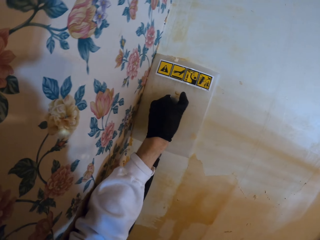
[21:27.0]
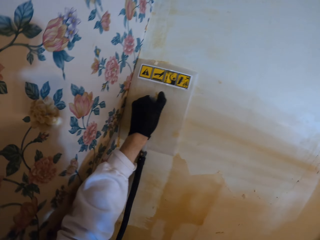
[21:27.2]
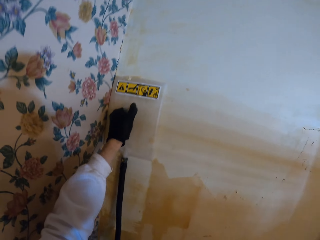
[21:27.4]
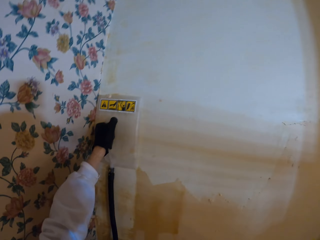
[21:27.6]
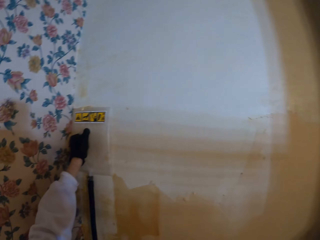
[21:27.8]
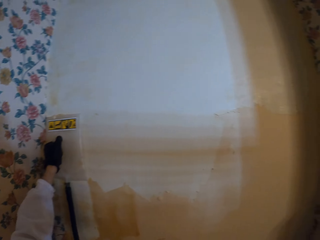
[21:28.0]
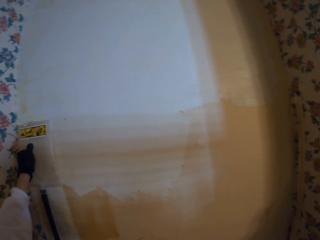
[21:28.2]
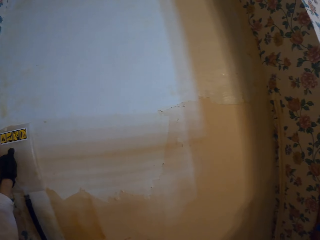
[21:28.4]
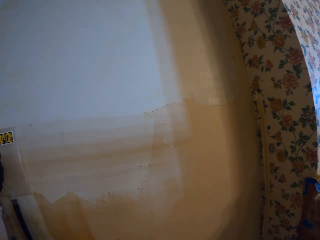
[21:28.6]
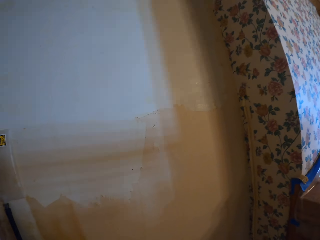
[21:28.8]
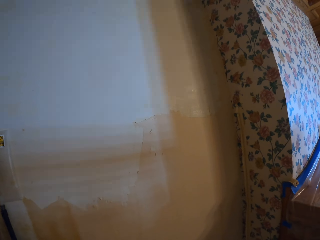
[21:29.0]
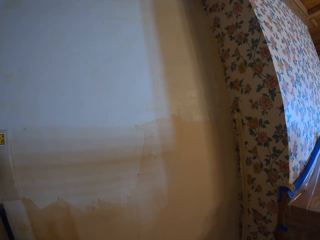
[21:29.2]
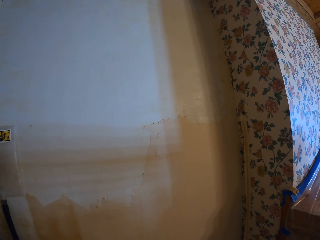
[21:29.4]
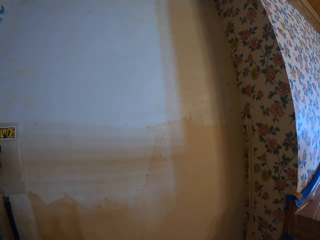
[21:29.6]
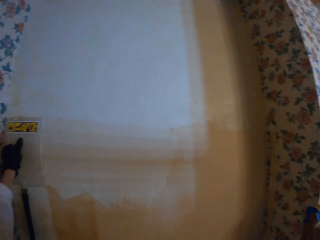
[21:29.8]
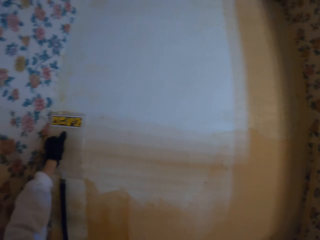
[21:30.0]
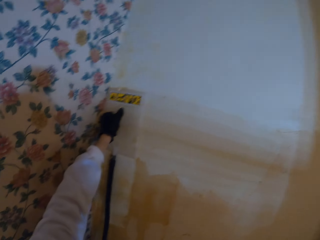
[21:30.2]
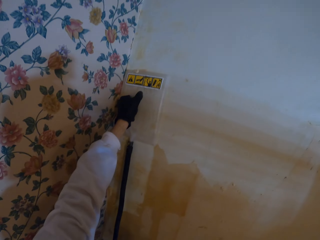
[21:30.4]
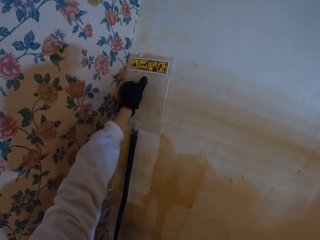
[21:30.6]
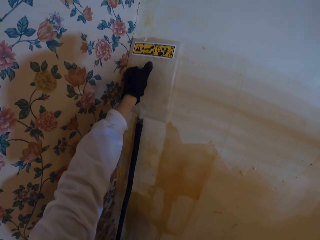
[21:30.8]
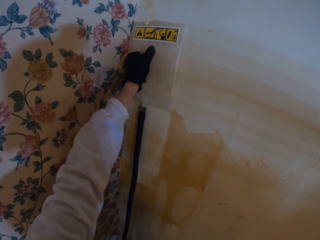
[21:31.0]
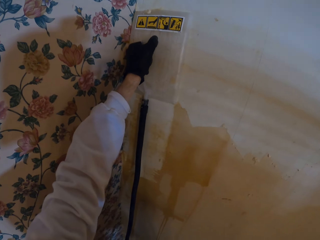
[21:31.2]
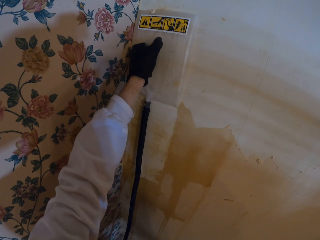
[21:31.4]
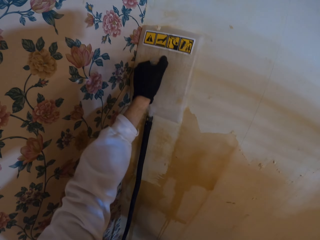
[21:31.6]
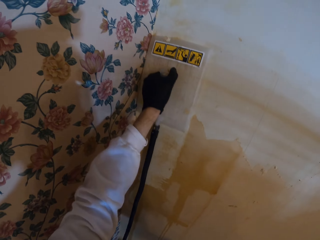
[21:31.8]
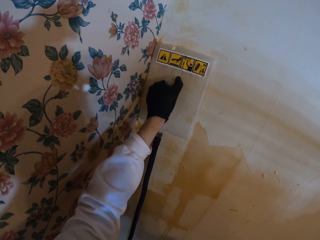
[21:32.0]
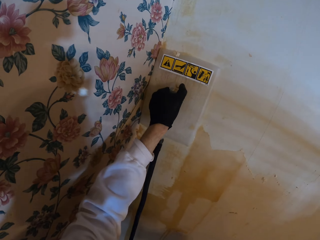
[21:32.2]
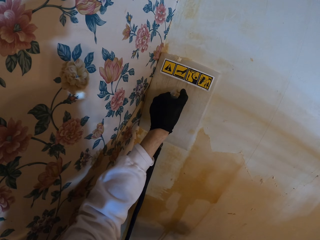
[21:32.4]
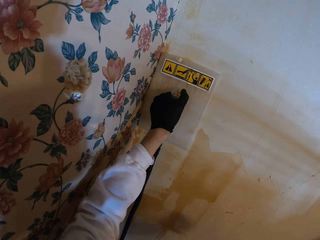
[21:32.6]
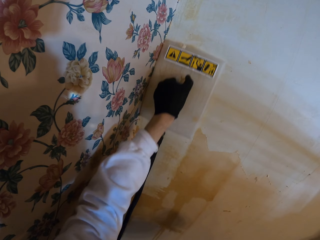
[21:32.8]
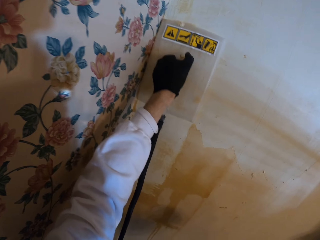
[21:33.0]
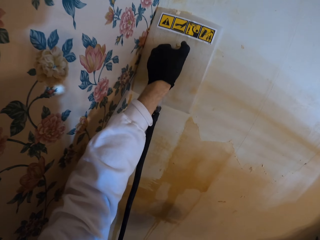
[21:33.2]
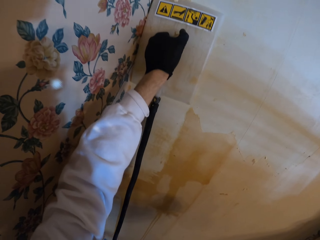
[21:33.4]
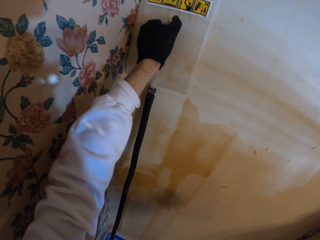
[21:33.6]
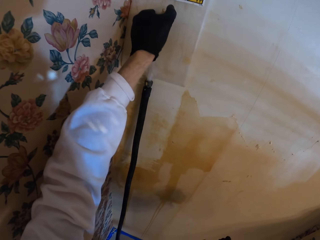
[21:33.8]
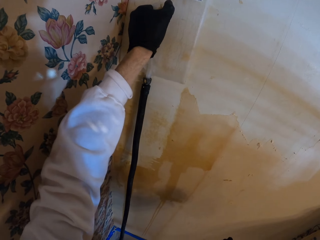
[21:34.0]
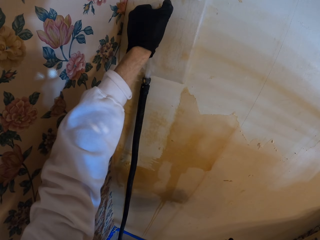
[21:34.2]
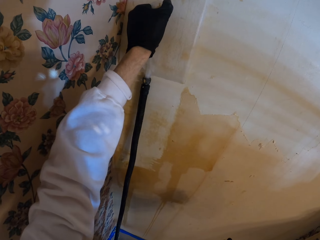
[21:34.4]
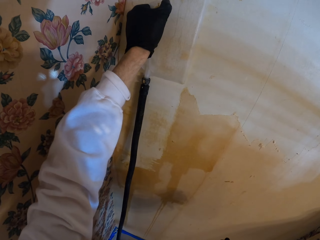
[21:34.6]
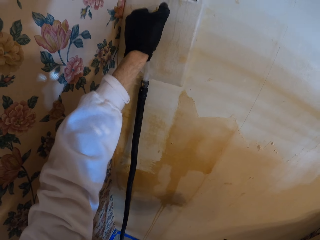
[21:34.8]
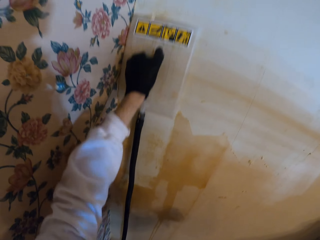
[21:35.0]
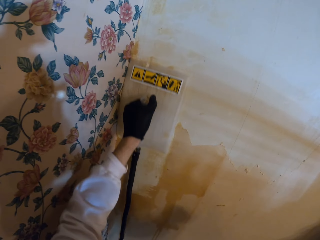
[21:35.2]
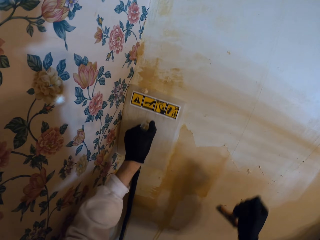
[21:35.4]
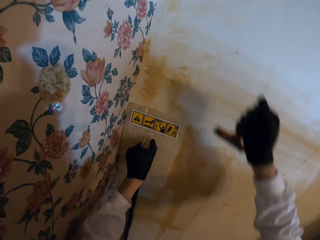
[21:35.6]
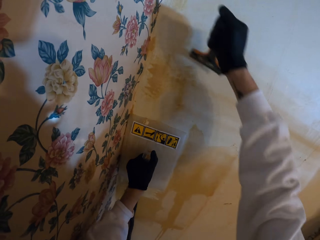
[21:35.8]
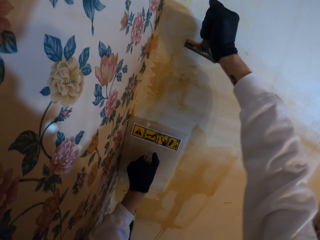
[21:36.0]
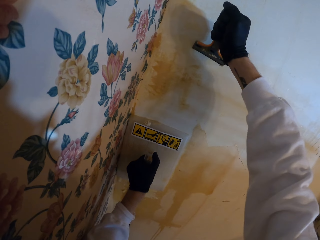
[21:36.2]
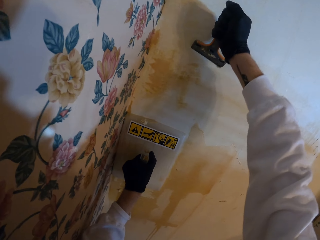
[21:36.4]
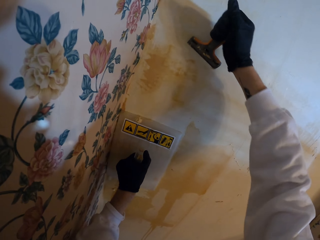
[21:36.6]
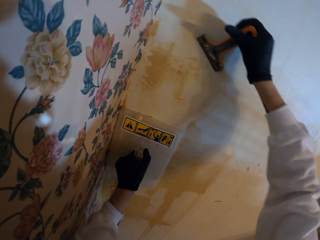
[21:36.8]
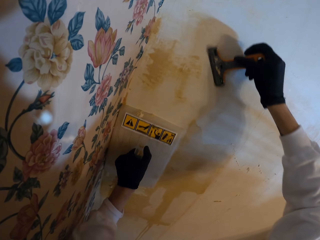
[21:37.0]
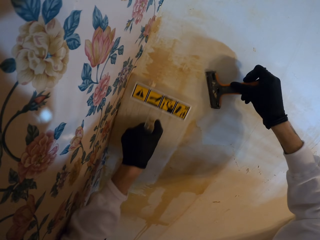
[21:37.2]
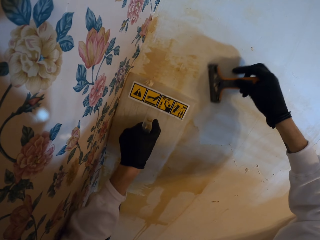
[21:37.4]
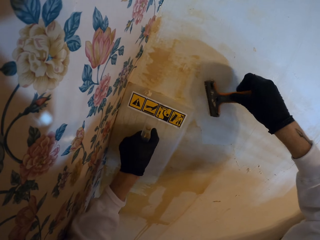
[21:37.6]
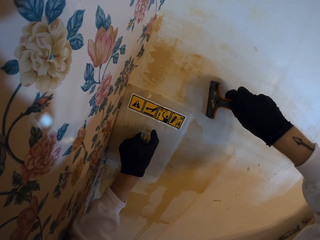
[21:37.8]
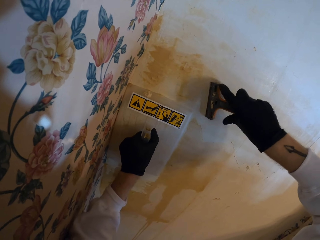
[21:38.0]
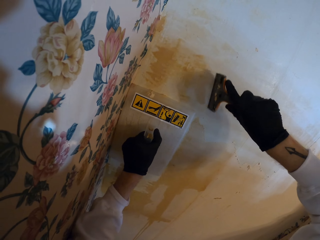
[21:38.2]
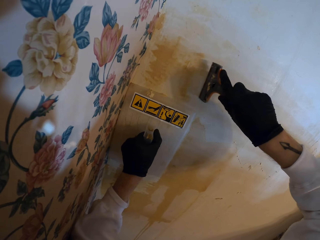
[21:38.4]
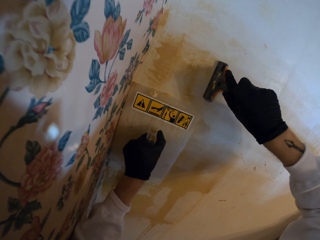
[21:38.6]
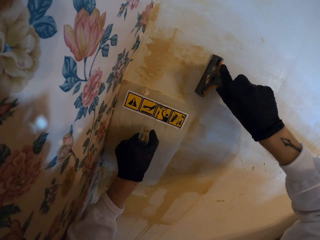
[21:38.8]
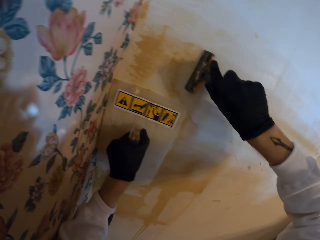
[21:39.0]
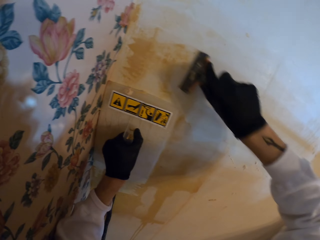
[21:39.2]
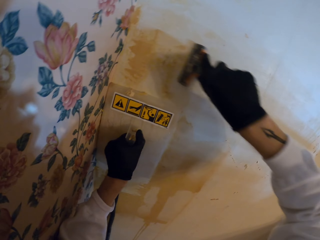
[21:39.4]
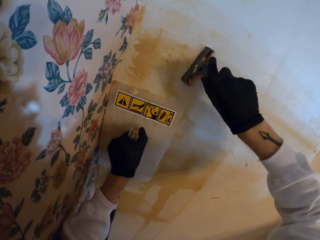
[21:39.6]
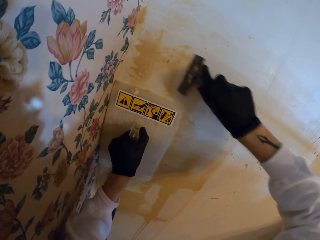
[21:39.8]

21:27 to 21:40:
The camera wearer removes the dirt on the wall with a scraper.

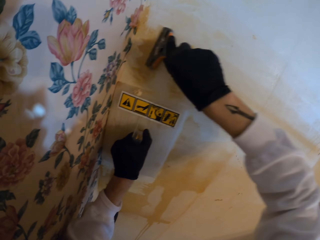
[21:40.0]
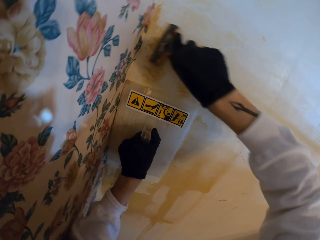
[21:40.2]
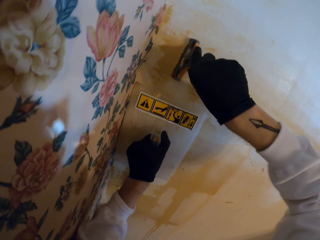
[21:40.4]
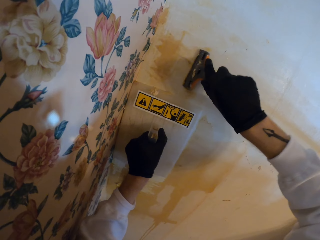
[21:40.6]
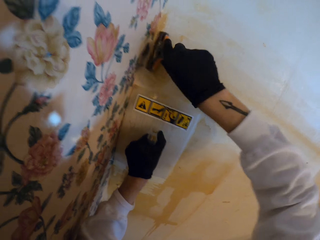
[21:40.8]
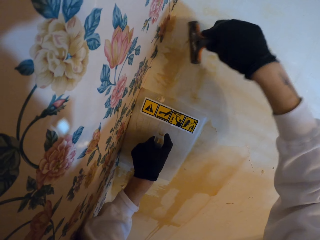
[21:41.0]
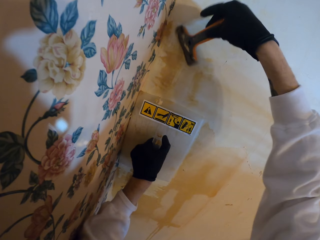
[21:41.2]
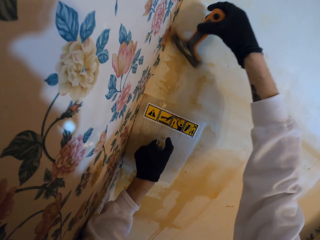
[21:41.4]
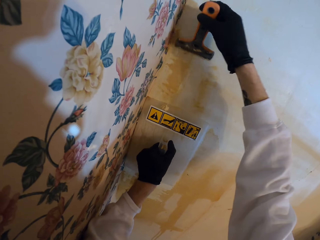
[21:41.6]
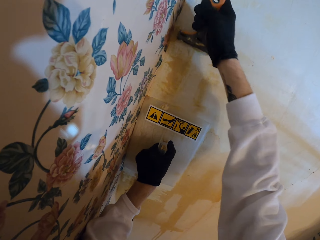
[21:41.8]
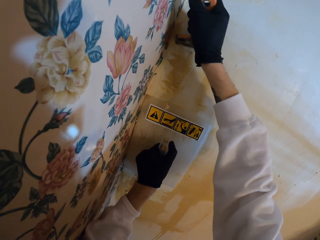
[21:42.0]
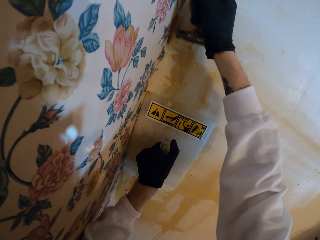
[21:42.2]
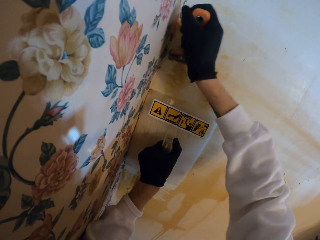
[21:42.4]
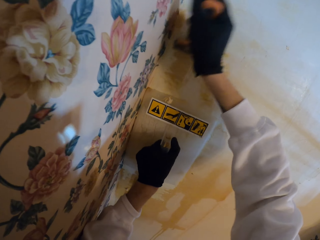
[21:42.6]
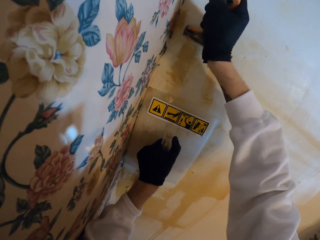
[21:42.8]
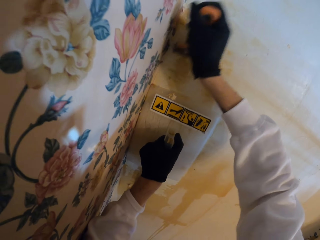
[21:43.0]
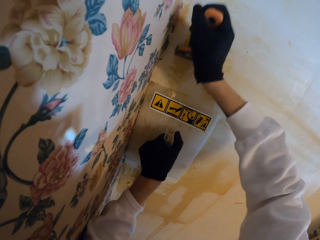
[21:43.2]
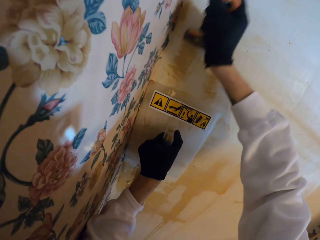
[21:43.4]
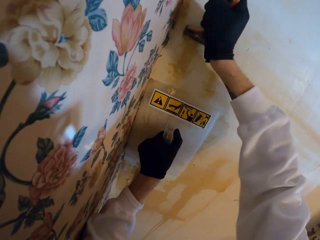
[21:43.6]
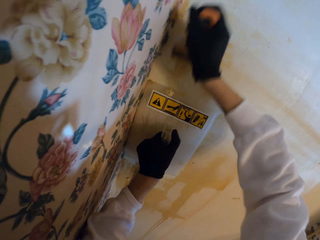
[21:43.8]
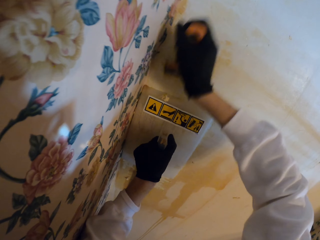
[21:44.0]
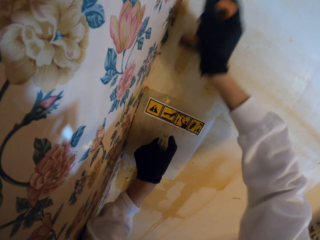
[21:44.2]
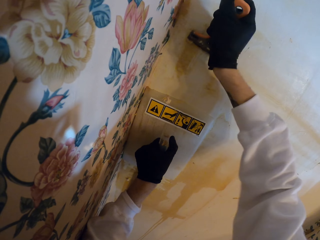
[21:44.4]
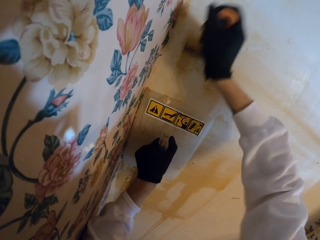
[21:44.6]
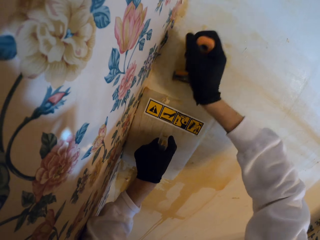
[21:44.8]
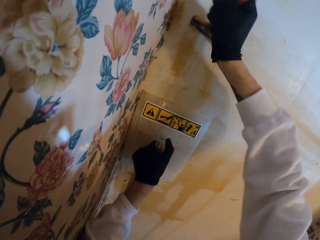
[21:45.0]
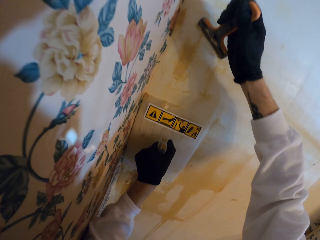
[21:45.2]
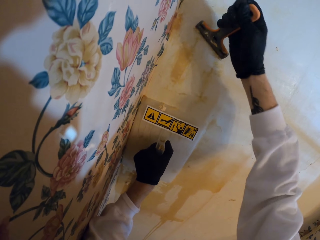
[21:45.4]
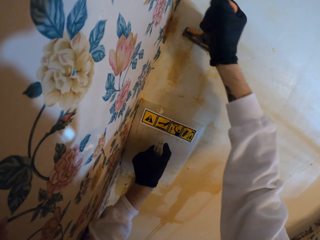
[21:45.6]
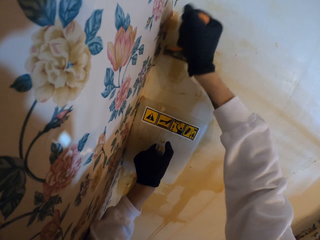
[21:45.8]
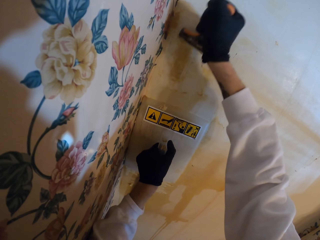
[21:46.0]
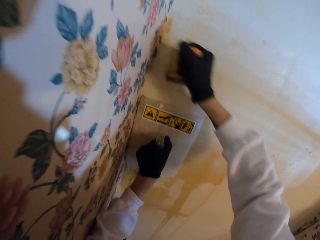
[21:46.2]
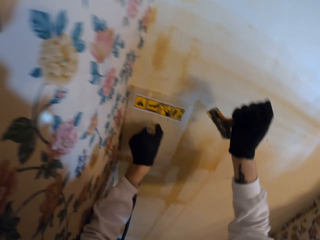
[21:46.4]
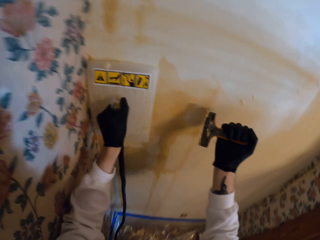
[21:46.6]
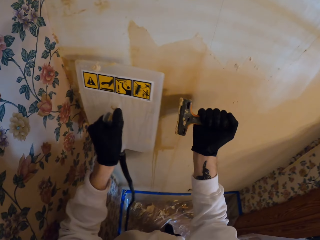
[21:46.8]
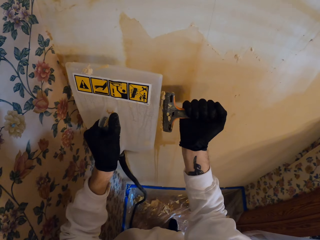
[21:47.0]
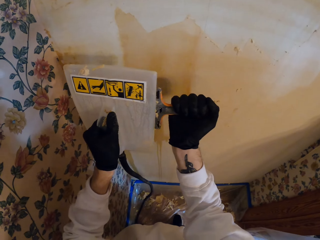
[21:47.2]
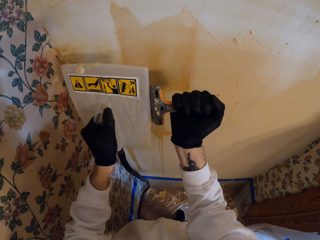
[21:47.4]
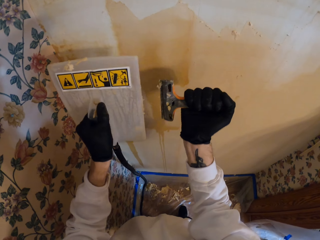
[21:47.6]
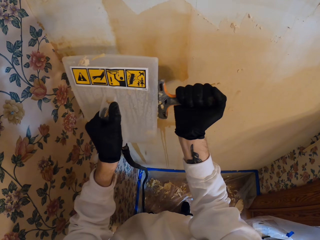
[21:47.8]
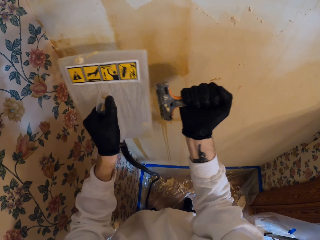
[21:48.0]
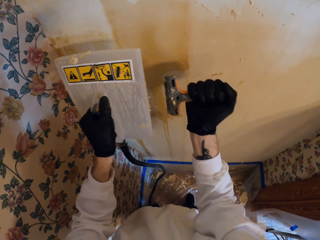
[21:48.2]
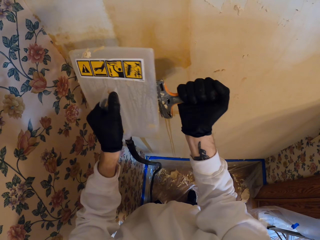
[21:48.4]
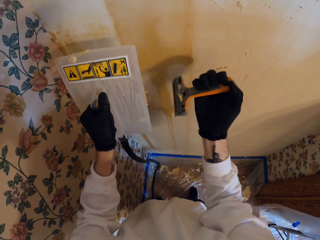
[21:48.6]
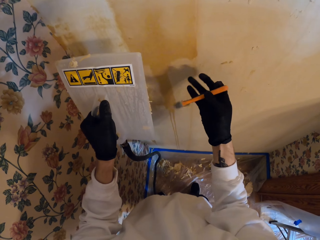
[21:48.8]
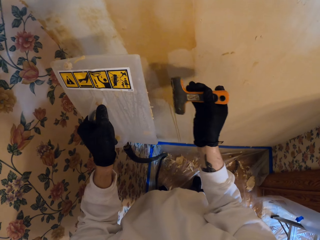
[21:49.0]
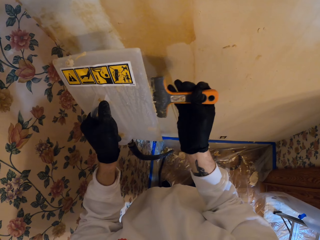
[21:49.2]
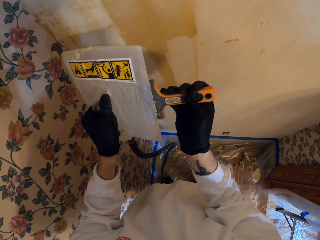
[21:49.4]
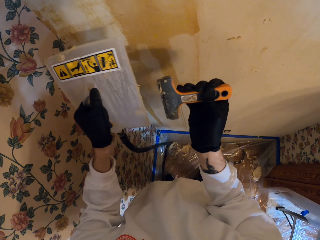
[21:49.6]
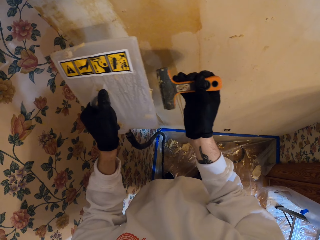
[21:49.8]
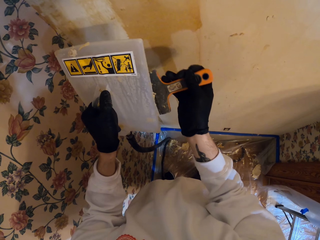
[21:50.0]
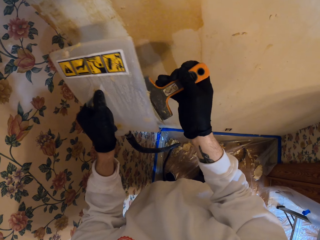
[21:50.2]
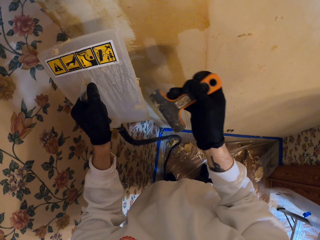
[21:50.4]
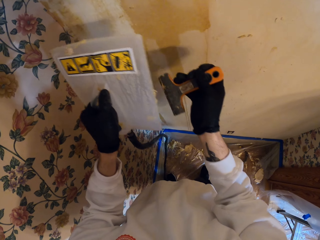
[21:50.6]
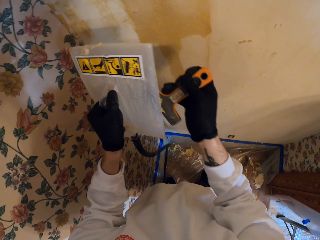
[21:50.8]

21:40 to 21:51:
The camera wearer removes dirt from the scraper with the wallpaper steamer.
